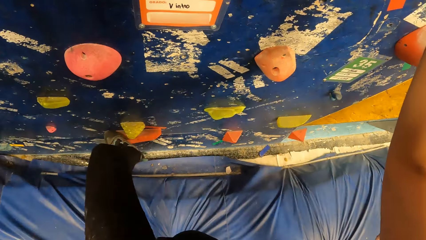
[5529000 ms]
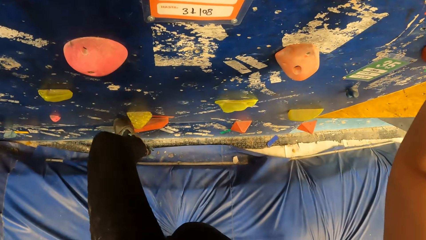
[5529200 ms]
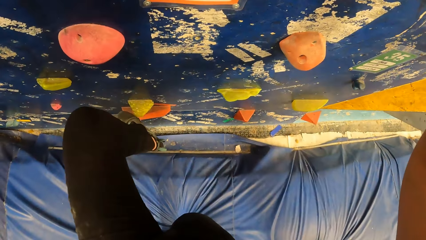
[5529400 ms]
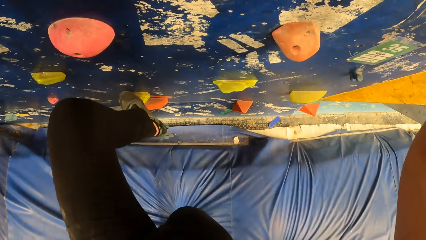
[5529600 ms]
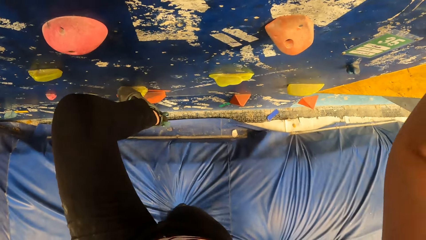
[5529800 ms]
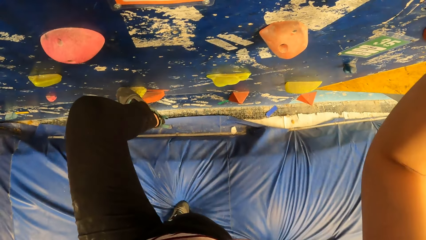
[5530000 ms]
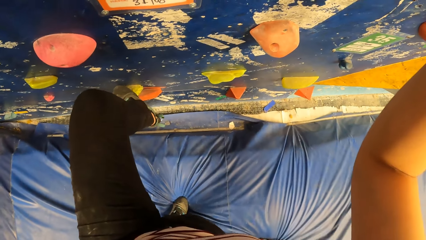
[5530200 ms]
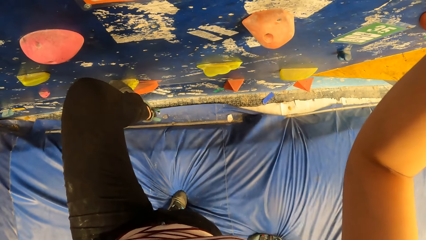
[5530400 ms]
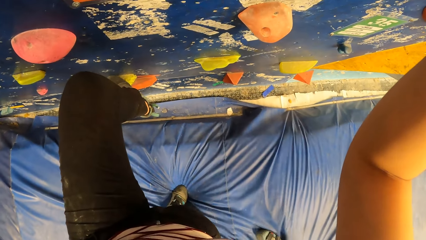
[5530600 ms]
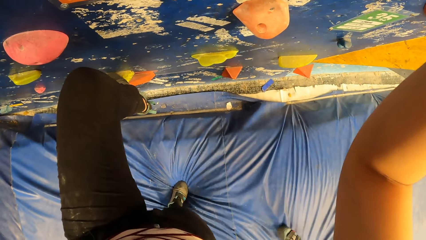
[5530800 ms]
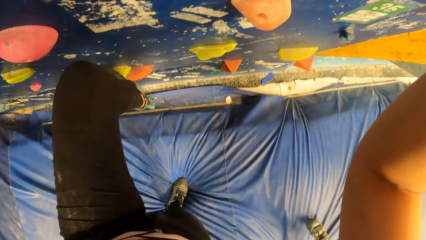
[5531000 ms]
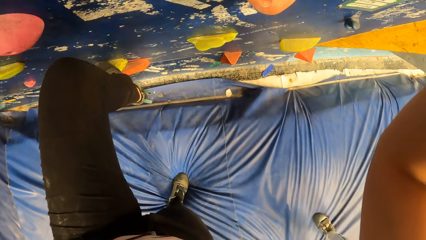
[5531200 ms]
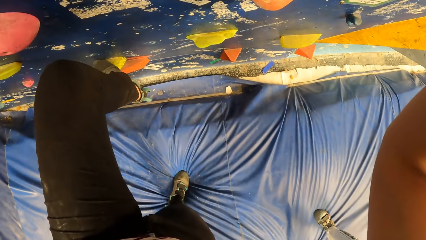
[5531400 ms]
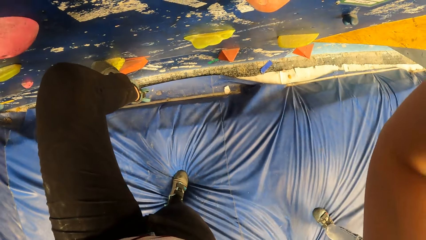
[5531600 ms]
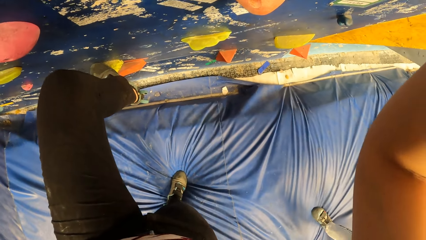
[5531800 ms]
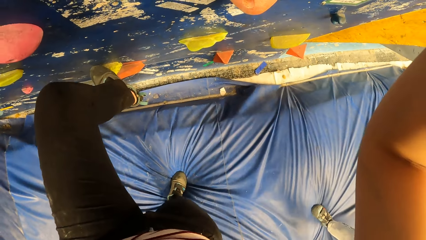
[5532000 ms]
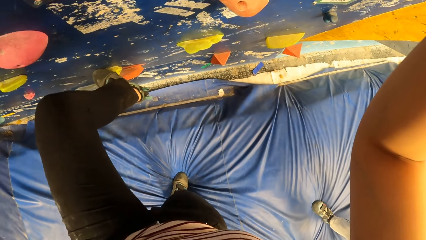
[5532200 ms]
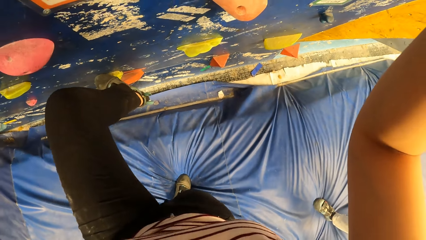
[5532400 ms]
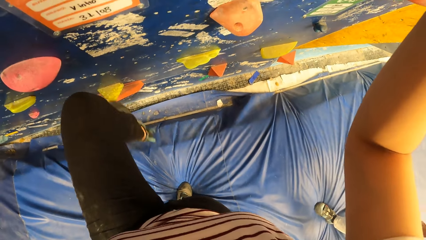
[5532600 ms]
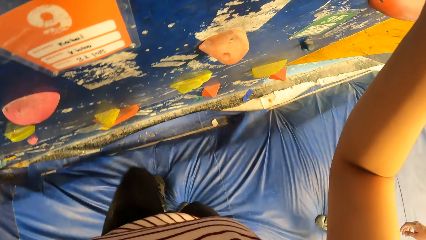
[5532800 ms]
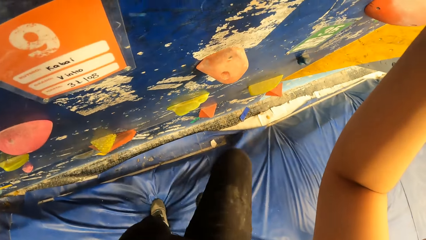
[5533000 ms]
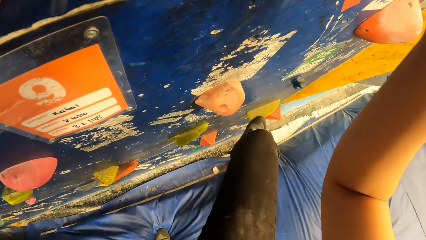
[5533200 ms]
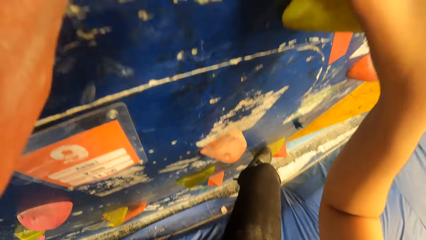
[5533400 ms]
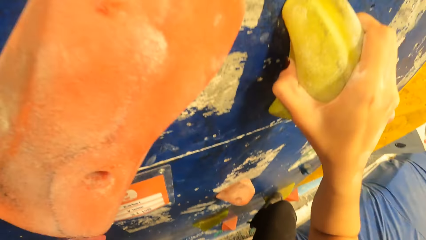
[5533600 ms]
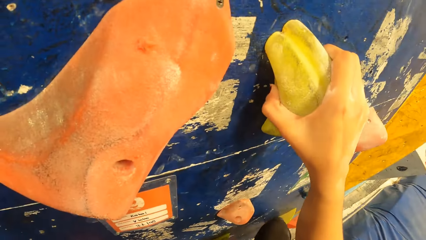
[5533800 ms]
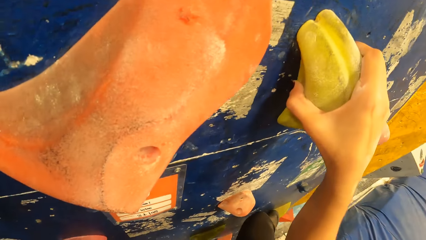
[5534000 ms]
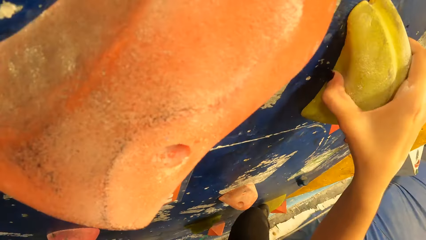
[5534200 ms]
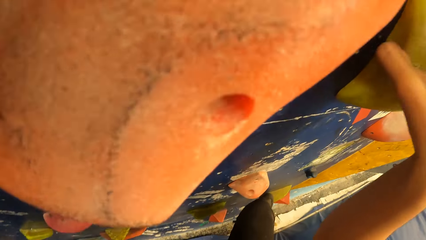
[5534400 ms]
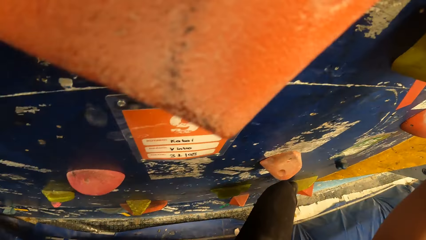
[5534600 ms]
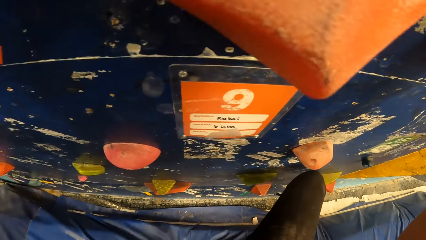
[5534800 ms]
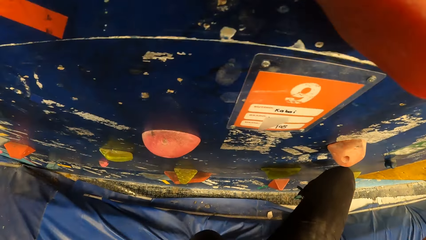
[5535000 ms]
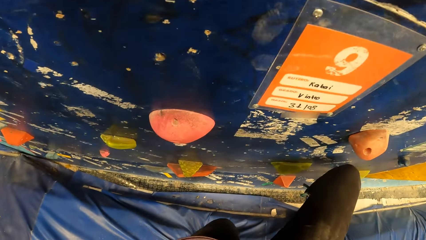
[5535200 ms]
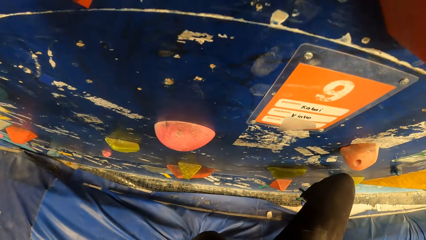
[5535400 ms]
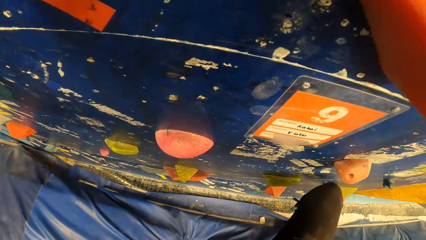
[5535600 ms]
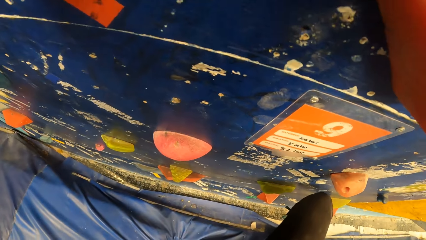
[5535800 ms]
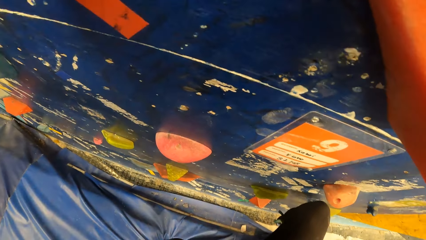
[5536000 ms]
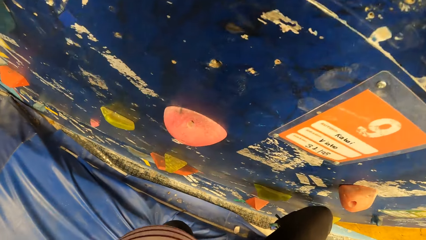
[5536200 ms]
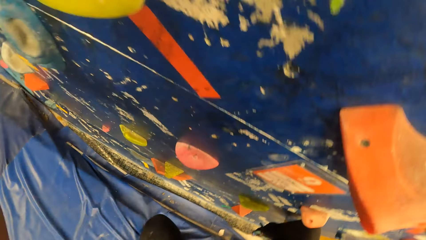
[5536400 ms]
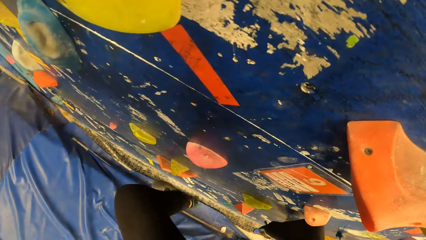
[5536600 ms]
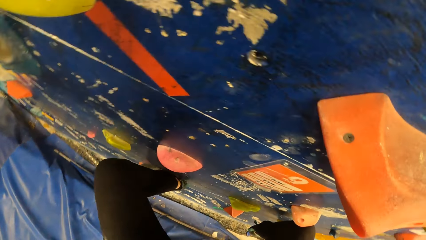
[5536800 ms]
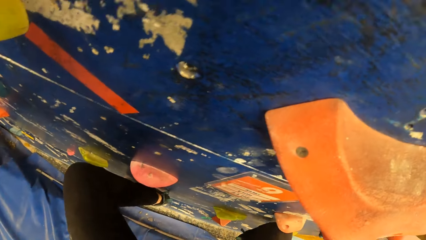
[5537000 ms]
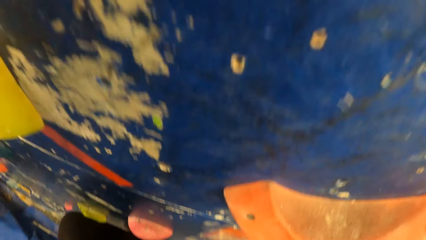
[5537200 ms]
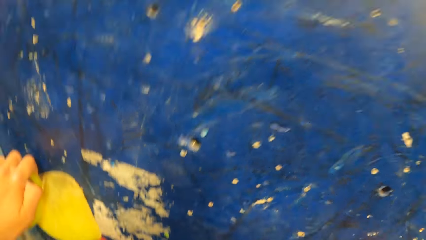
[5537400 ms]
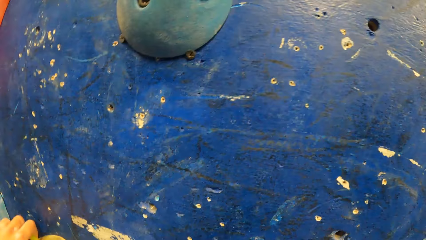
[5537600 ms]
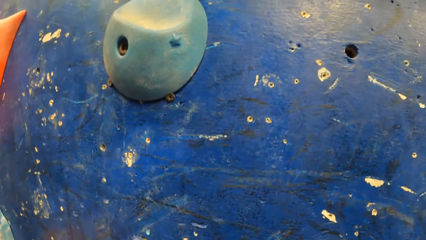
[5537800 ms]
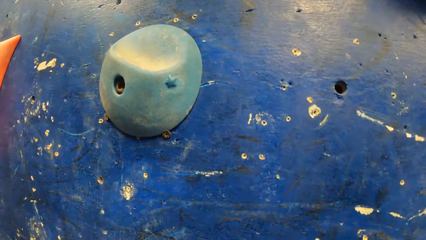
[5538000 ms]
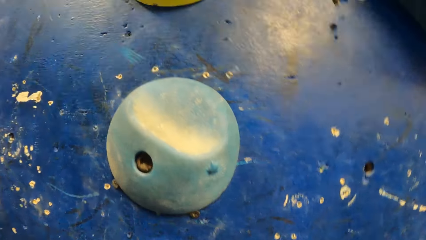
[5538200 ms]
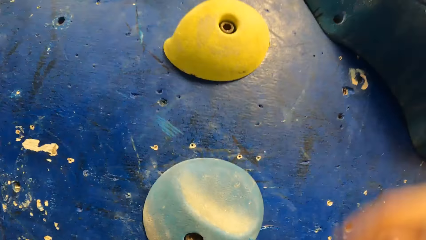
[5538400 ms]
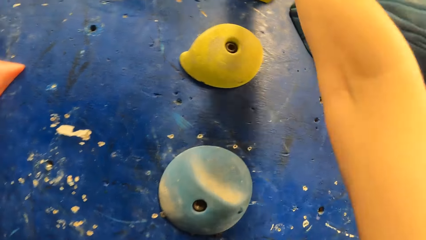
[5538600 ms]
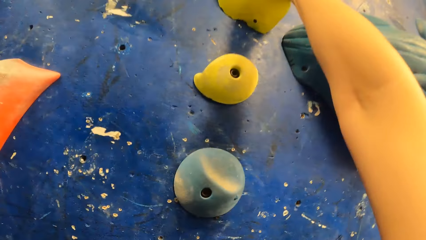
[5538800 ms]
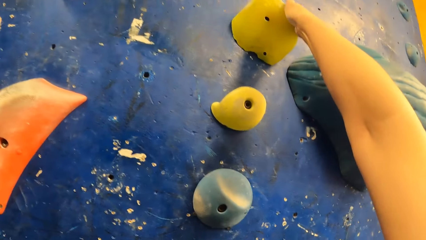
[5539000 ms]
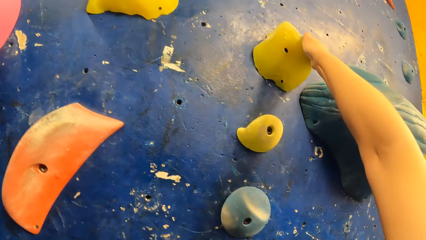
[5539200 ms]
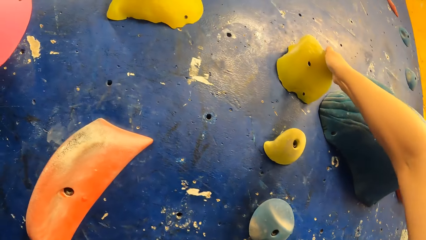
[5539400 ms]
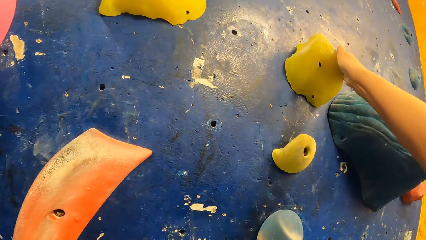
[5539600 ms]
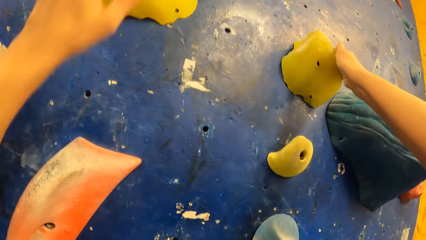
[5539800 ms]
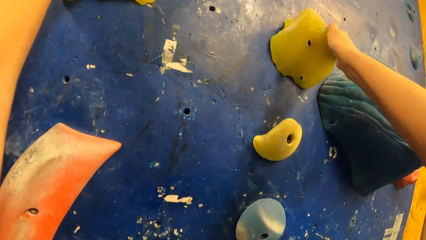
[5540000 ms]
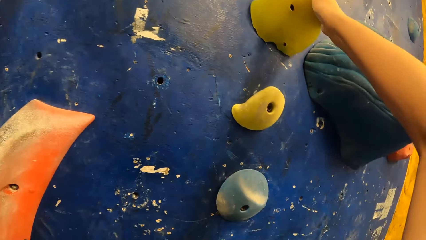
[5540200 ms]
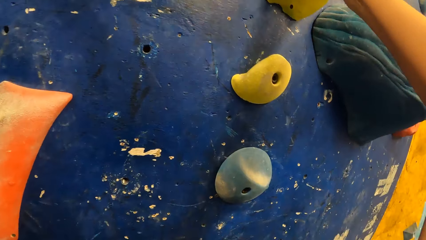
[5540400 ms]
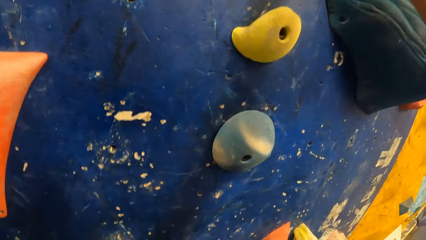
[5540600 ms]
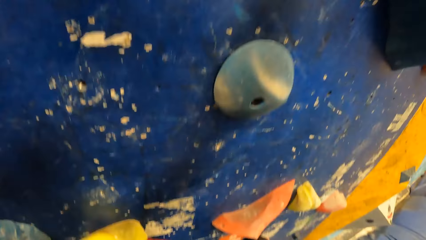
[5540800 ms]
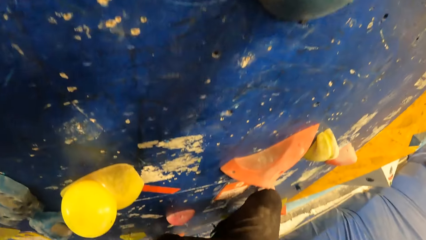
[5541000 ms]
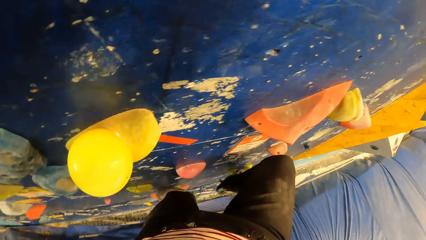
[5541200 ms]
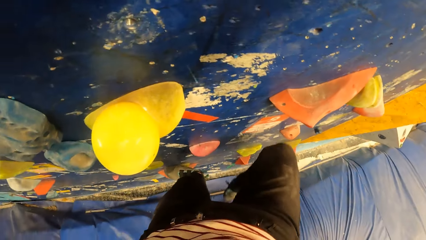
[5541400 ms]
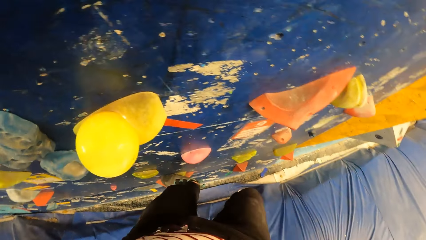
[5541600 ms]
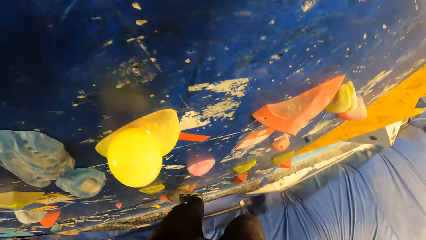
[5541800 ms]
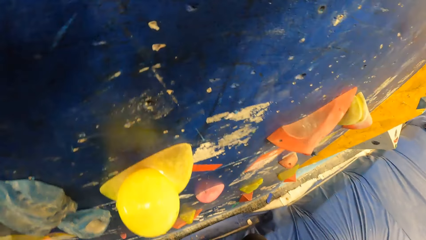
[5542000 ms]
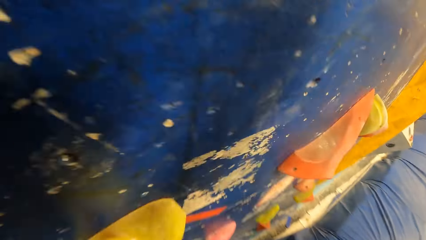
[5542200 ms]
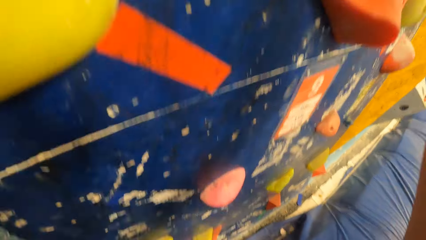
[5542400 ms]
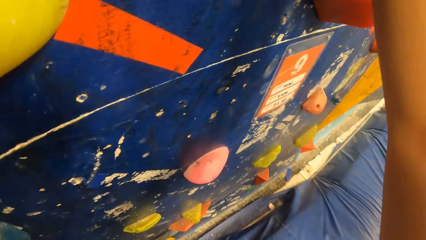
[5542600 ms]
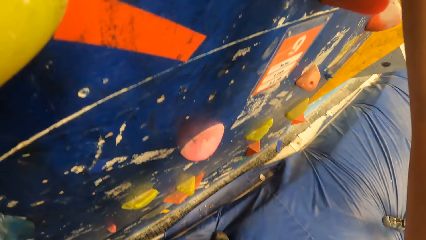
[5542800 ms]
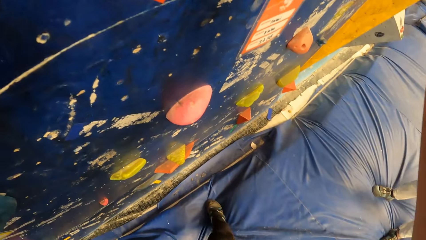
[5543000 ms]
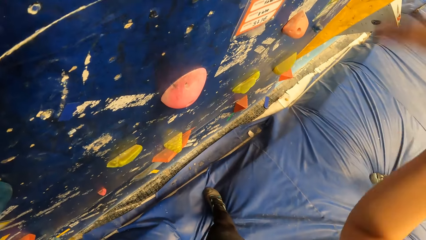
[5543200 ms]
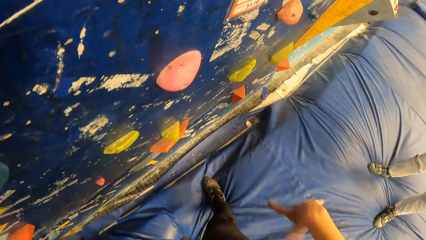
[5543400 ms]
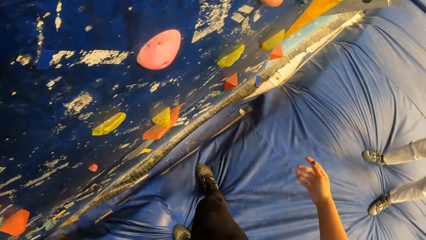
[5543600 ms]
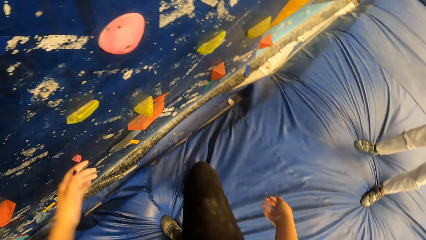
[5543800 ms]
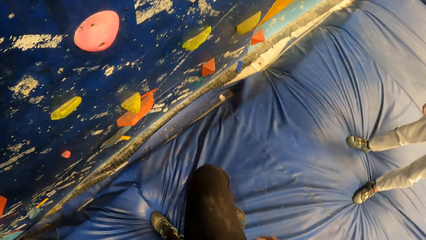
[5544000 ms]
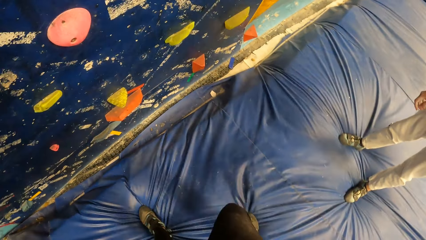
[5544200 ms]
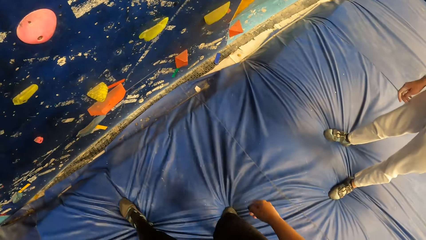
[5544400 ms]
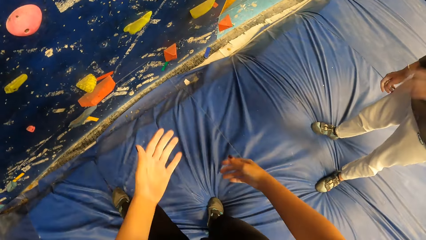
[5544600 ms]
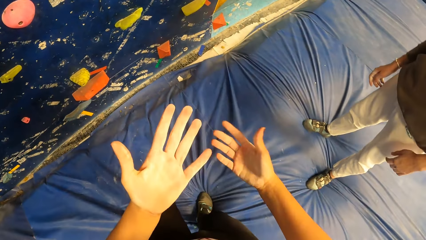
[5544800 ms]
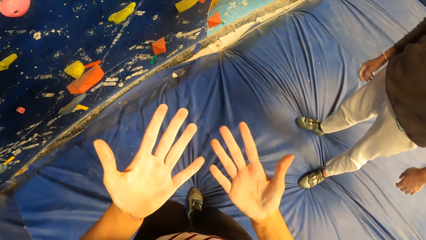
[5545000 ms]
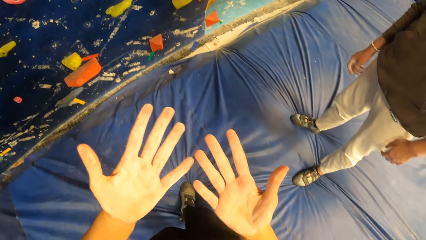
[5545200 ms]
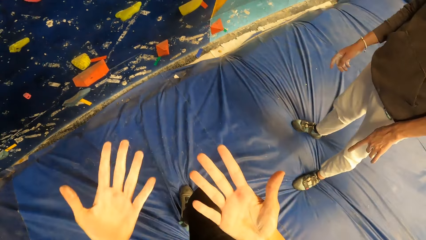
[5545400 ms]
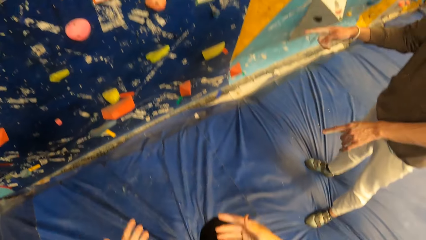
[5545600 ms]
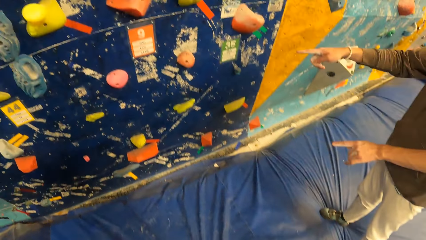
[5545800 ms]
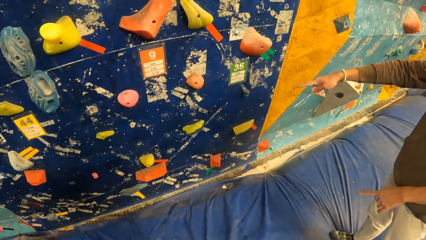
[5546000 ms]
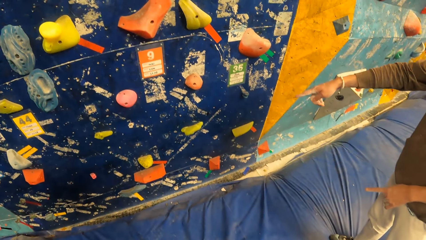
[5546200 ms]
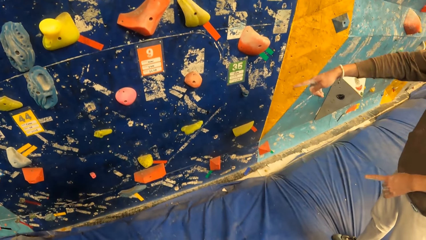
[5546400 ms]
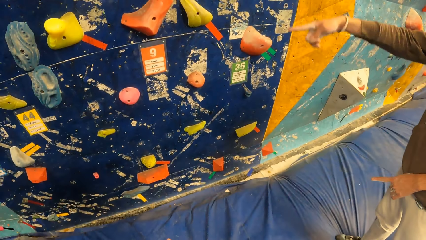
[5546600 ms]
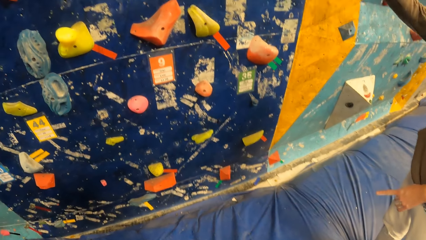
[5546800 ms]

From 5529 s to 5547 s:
The camera wearer steps on the climbing hold with her left leg. She steps on a climbing hold with her right leg. She climbs the boulder gym. She steps on the climbing hold with her left leg. She places her right hand on a climbing hold. She places her left hand on a climbing hold. She gets down from the bouldering wall. The man points his two hands at the bouldering wall.
